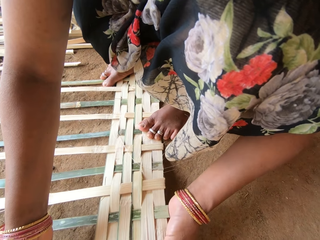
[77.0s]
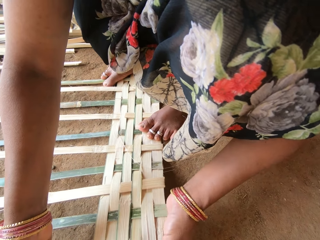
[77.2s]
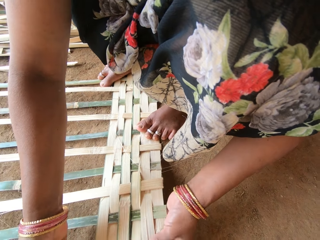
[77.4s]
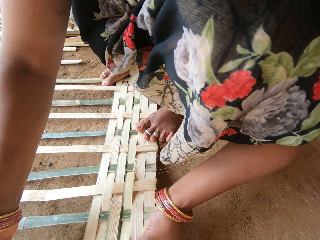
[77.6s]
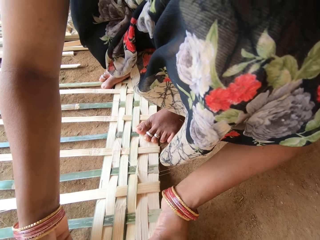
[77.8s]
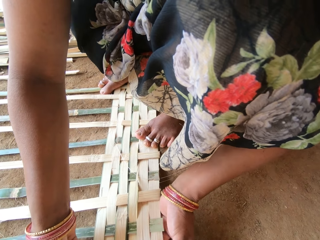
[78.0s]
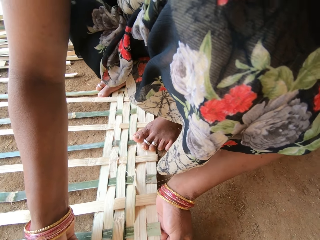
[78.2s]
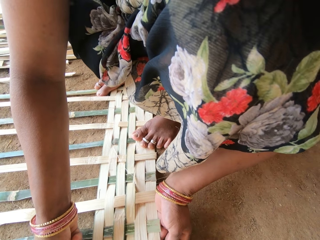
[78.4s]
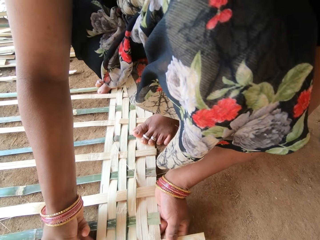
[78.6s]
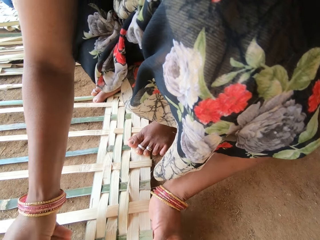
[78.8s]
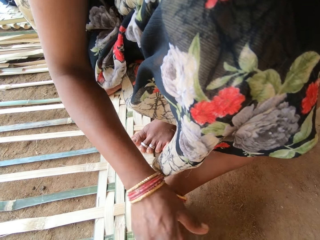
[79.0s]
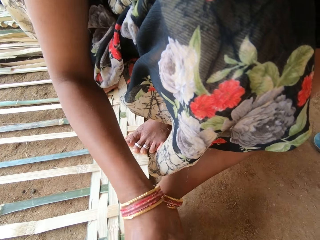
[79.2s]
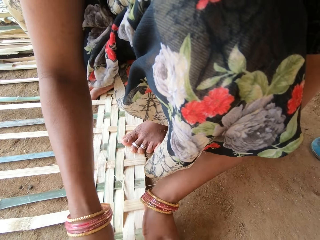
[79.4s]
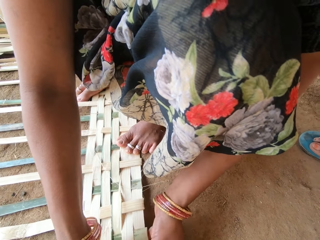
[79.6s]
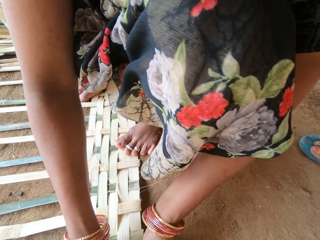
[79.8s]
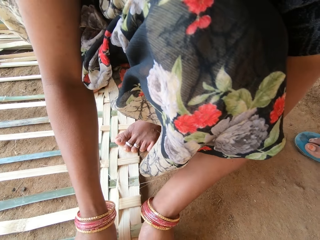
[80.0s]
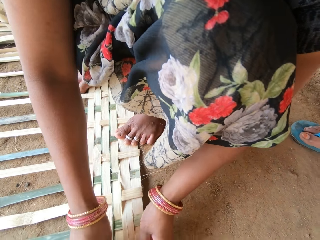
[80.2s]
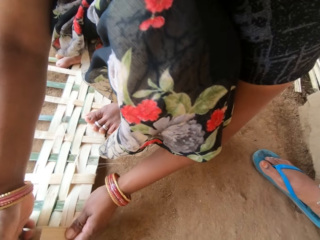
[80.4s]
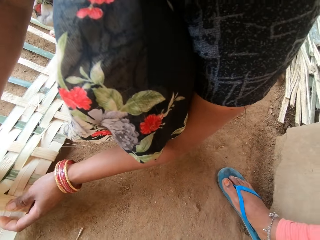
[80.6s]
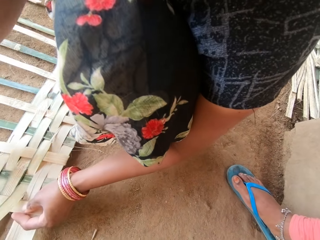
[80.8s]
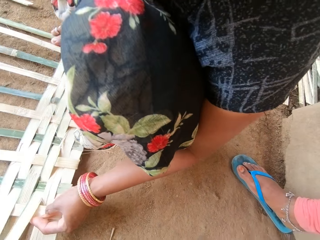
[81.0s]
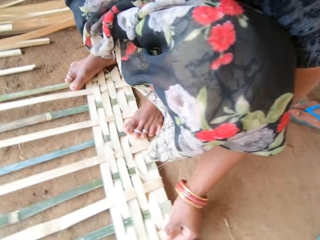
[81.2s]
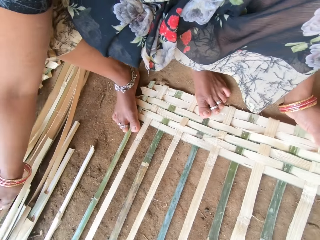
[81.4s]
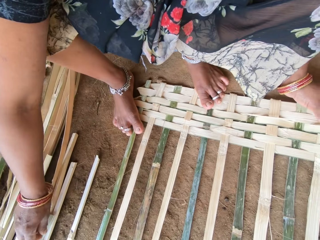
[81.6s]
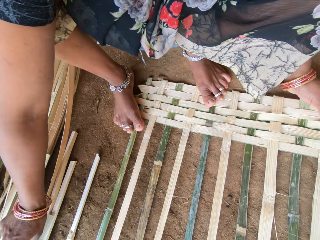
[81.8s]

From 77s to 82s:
The camera wearer weaves a basket with a weaving plant.

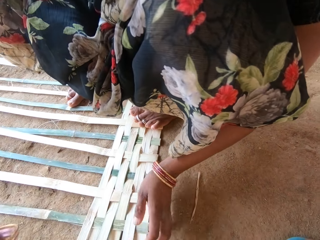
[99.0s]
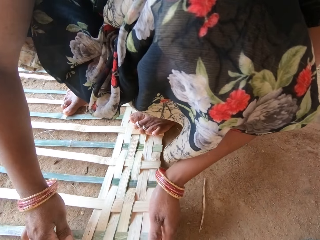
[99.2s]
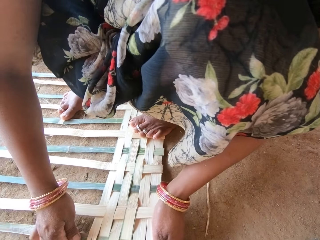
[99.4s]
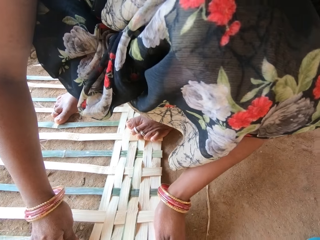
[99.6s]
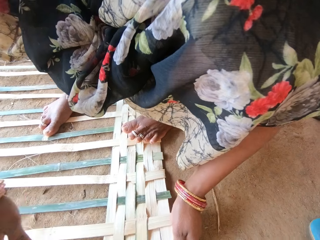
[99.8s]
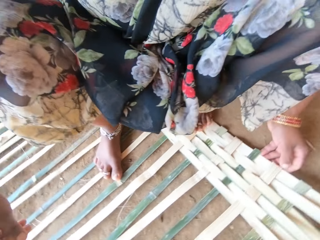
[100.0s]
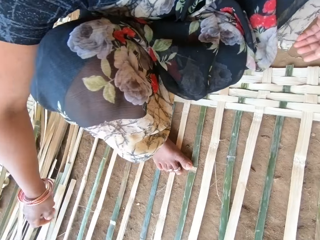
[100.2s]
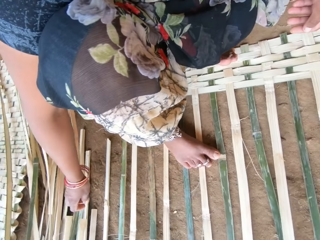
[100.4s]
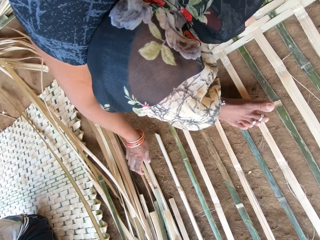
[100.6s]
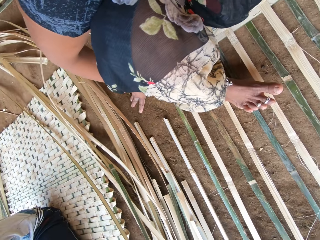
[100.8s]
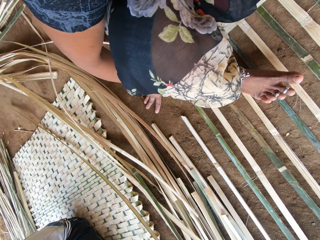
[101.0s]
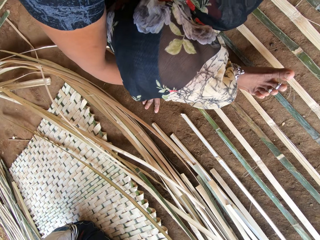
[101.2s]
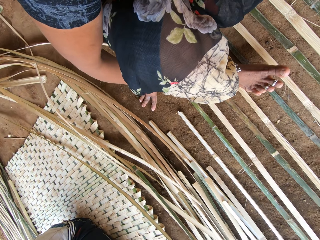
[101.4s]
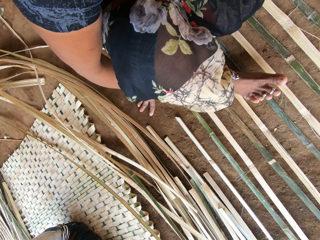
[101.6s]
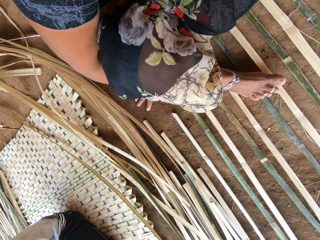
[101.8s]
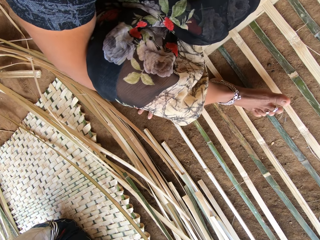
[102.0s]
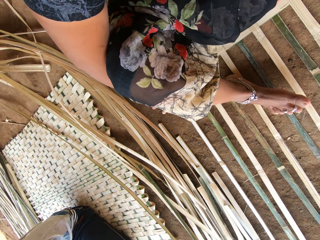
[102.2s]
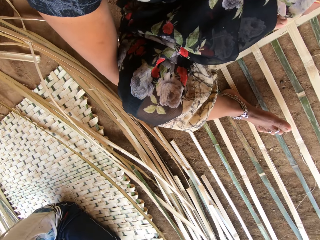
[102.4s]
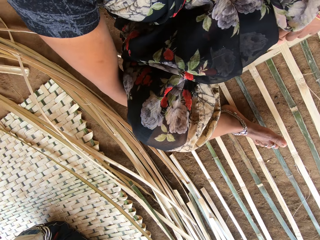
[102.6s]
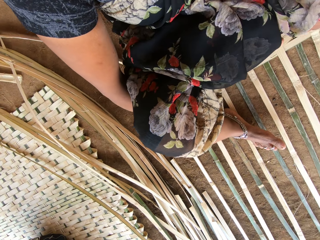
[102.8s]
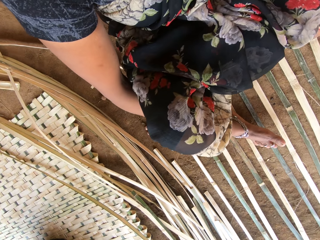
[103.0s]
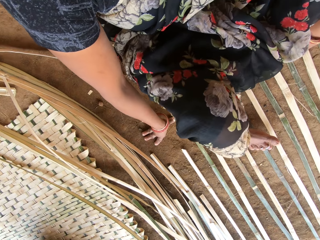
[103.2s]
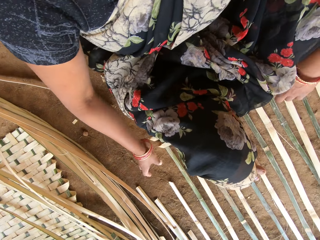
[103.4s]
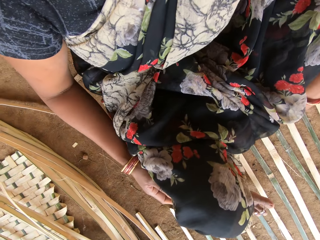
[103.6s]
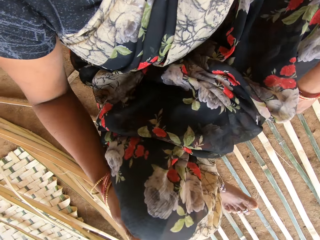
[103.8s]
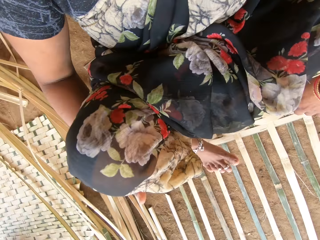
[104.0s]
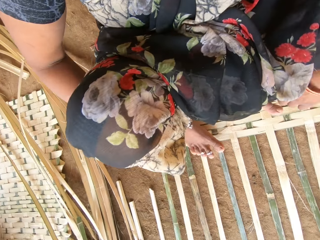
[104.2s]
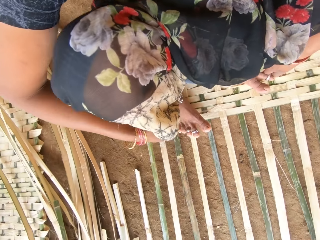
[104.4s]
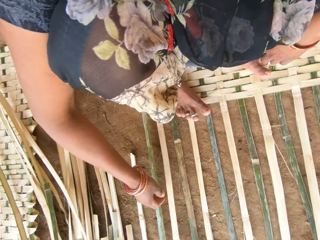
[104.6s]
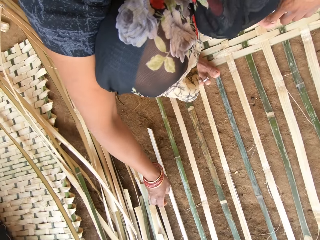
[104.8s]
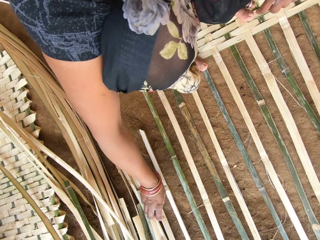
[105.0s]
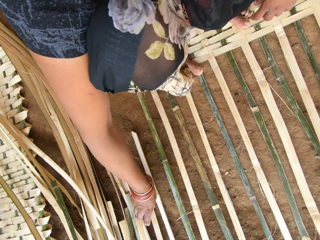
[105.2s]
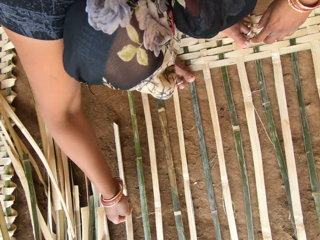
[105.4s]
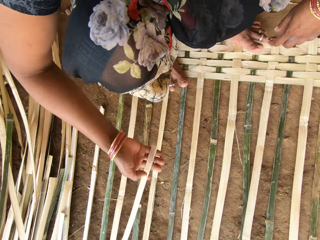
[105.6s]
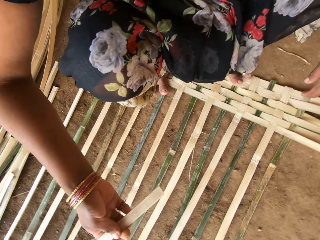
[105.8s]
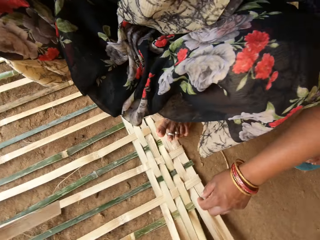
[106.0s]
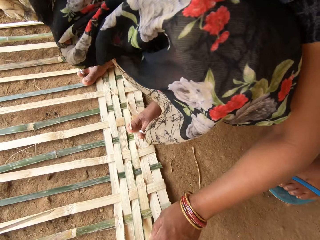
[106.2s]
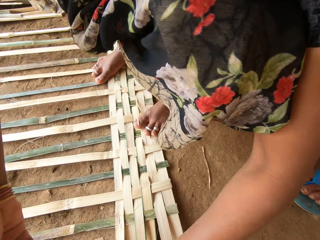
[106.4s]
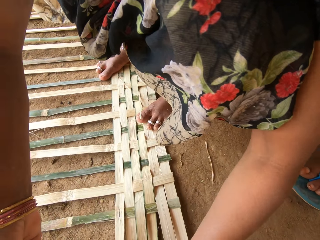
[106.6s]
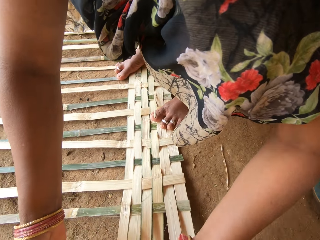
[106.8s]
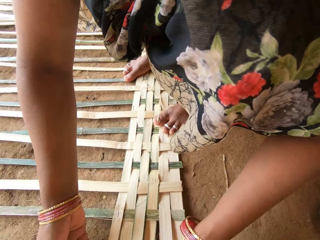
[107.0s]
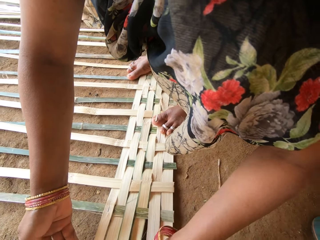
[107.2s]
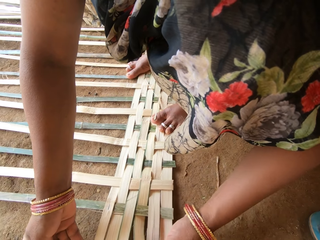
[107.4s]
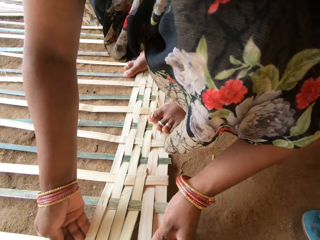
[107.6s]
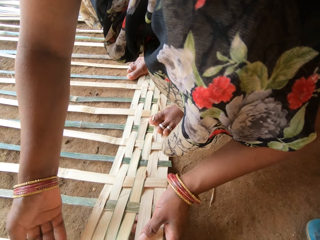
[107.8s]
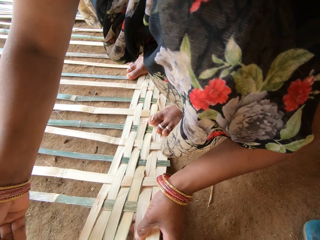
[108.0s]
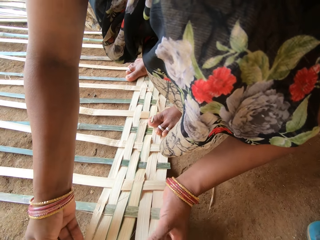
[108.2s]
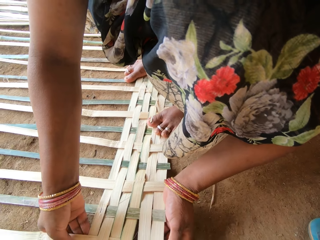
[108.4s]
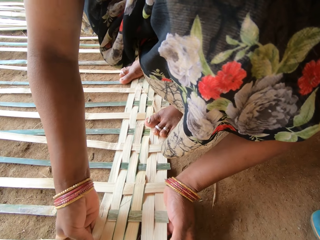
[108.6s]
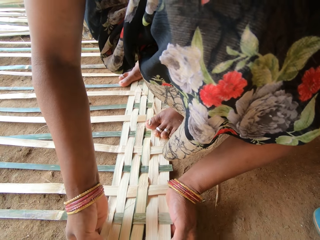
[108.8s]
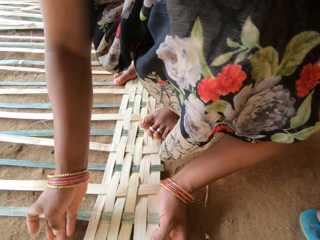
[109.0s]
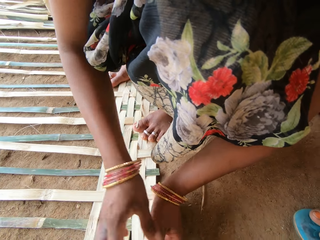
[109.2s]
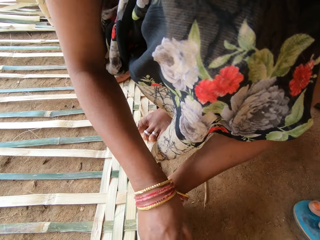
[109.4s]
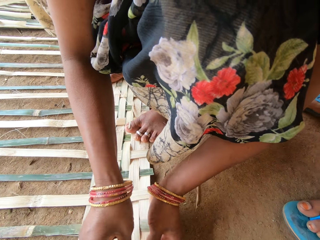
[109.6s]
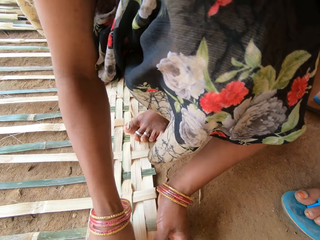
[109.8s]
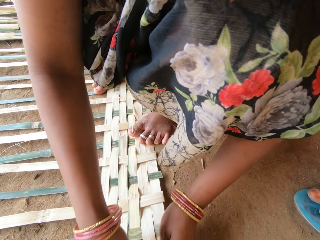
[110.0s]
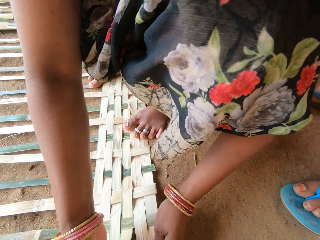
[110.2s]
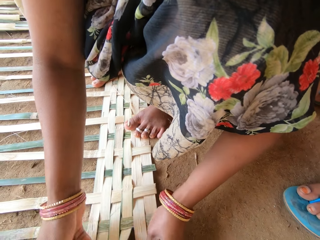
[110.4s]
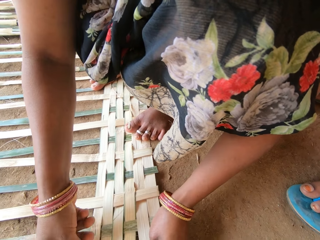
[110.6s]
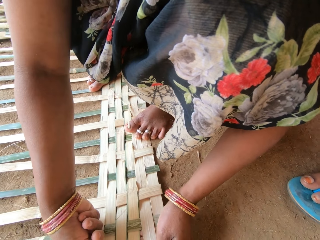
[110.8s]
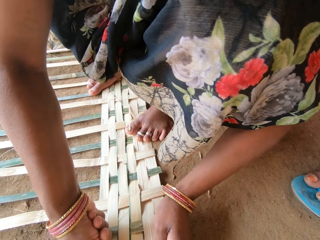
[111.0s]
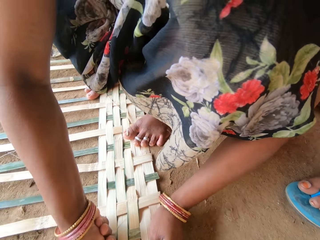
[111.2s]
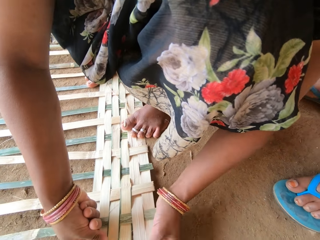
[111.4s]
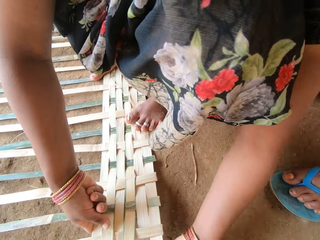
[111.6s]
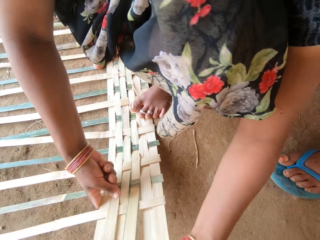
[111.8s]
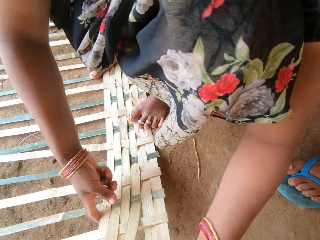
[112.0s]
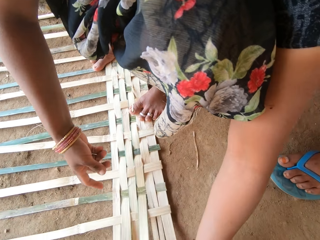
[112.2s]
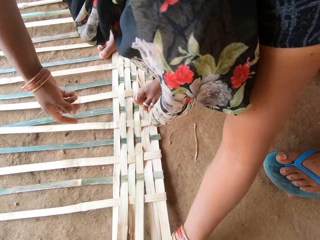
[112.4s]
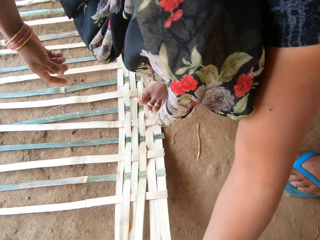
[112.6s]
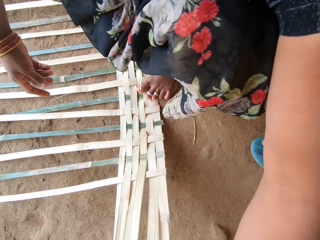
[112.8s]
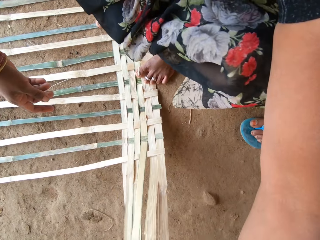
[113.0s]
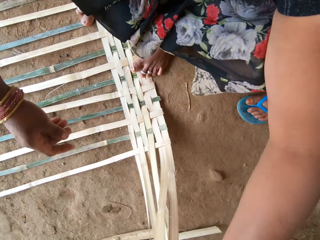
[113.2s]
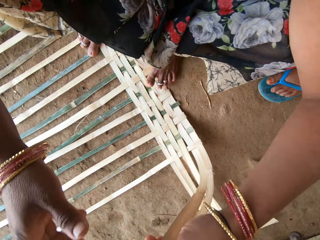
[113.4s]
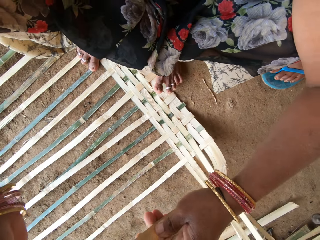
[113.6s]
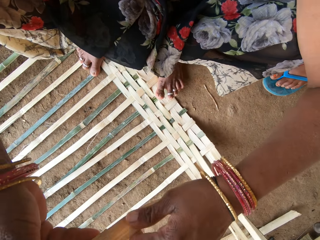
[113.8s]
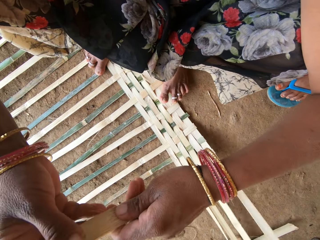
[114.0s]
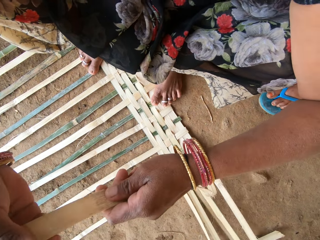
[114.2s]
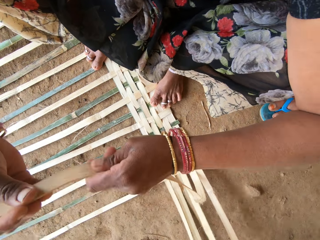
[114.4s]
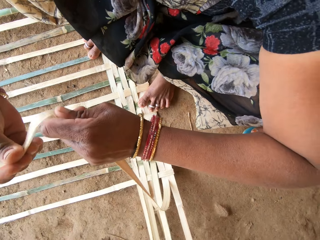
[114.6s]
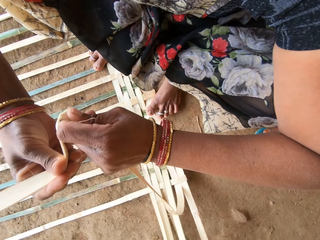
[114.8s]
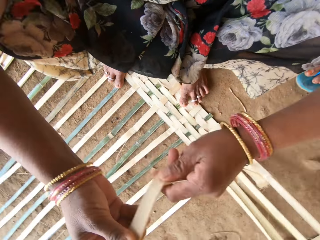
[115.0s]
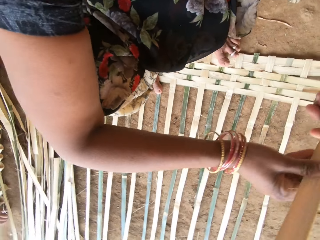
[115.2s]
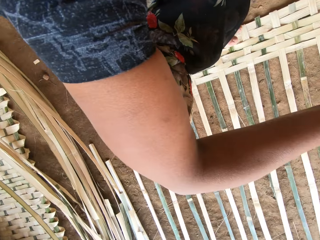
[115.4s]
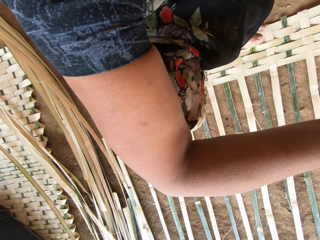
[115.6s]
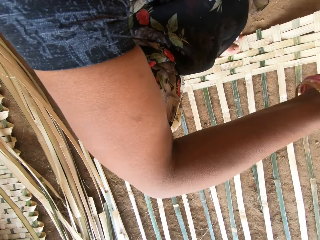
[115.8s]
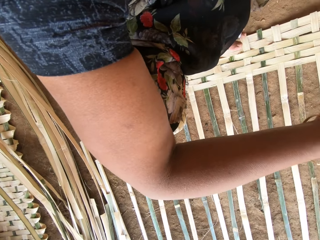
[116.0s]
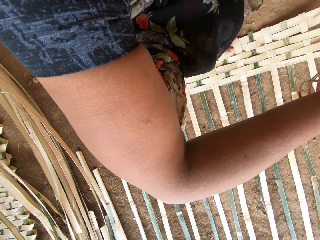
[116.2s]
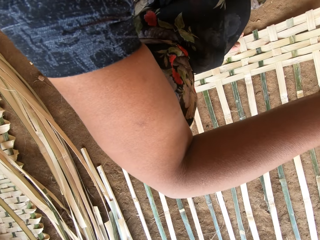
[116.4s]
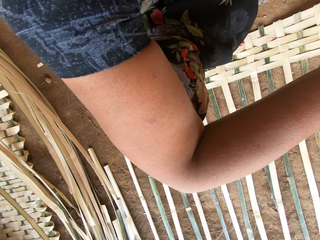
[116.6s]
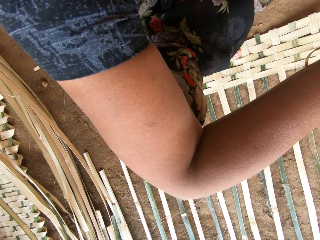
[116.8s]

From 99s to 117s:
The camera wearer looks around. They put a hand on the ground and move on the ground. They pick a weaving plant or thatch. They weave a basket with the weaving plant. They cut the thatch. They bend weaving plants.
